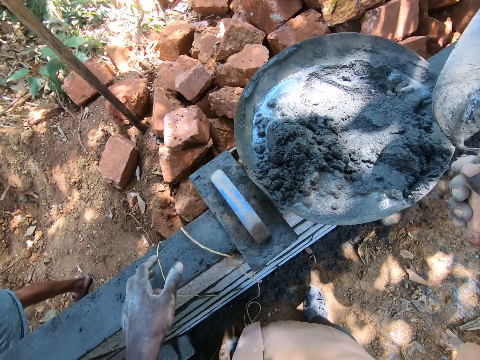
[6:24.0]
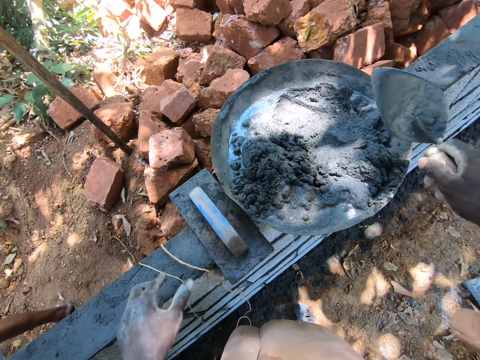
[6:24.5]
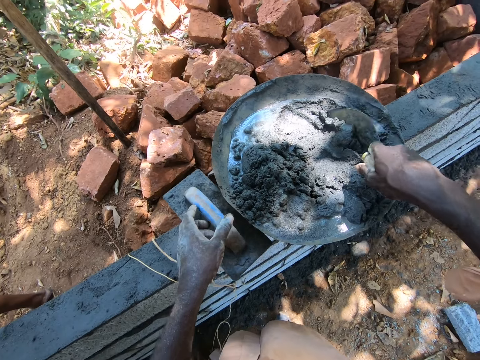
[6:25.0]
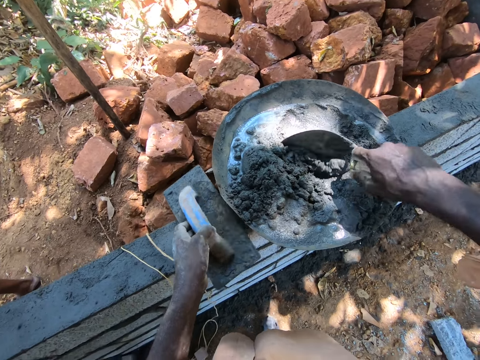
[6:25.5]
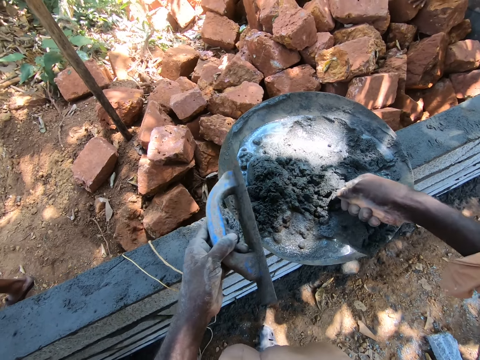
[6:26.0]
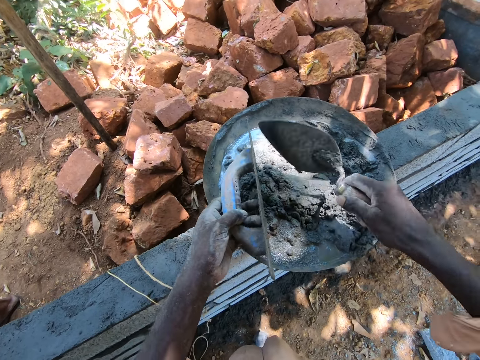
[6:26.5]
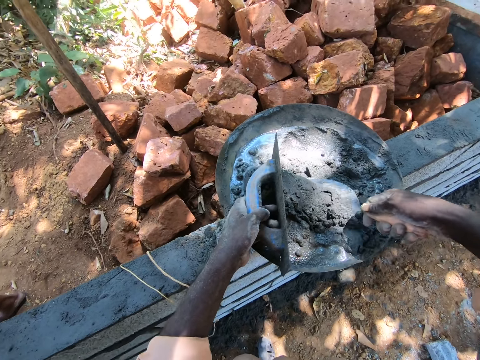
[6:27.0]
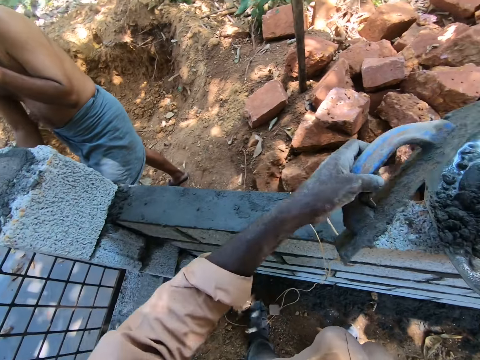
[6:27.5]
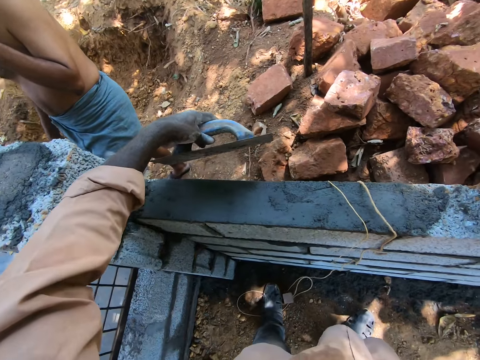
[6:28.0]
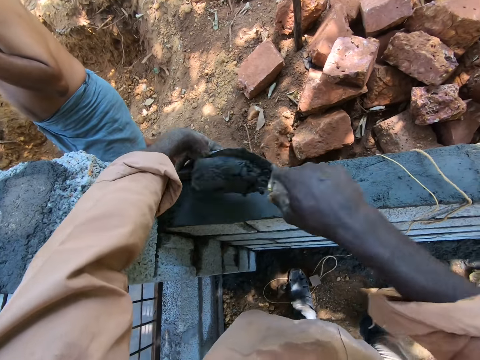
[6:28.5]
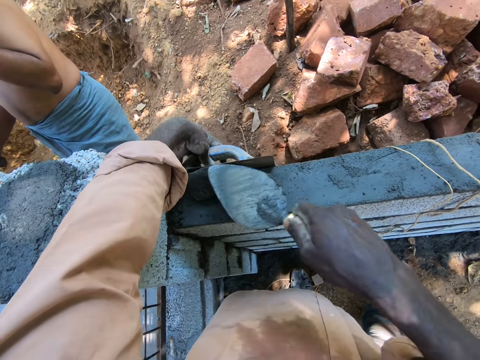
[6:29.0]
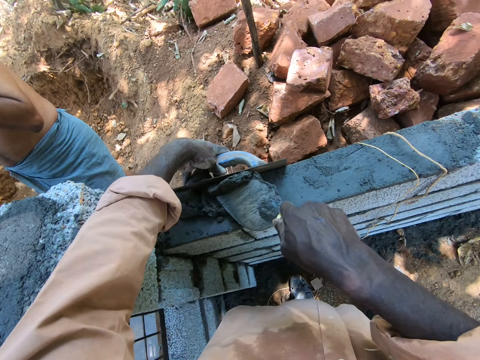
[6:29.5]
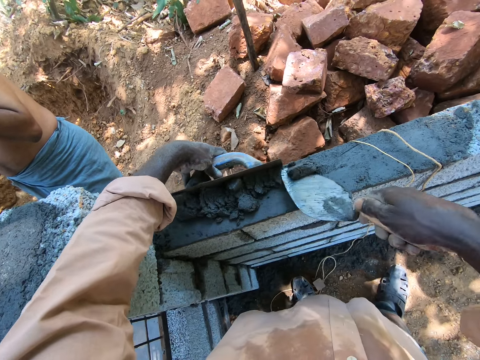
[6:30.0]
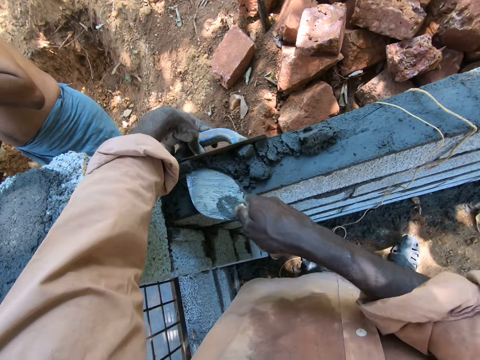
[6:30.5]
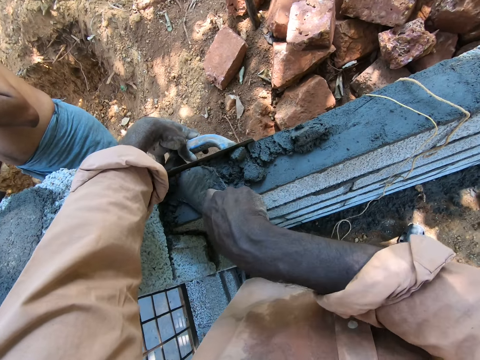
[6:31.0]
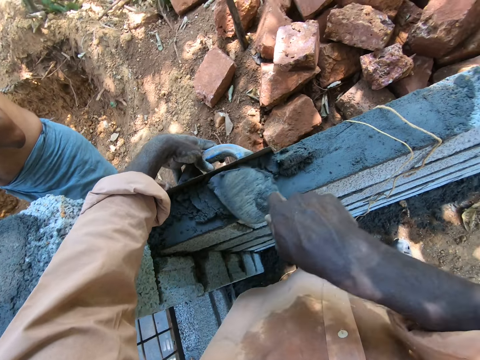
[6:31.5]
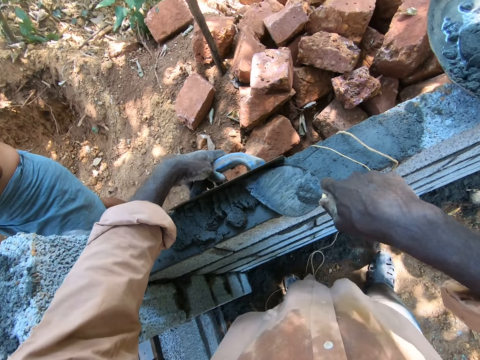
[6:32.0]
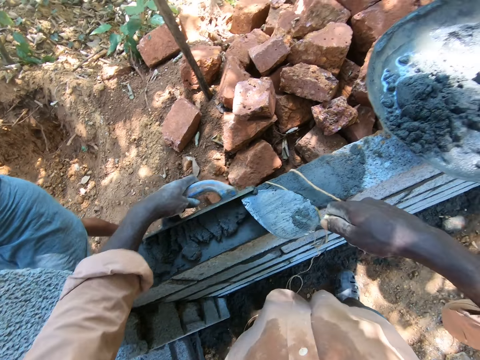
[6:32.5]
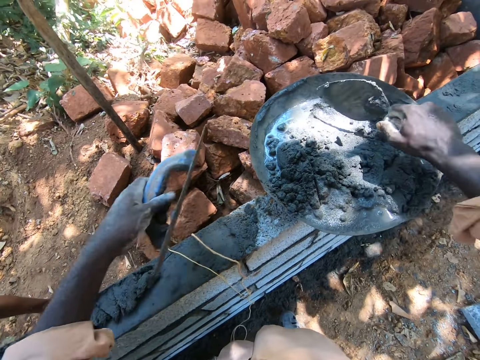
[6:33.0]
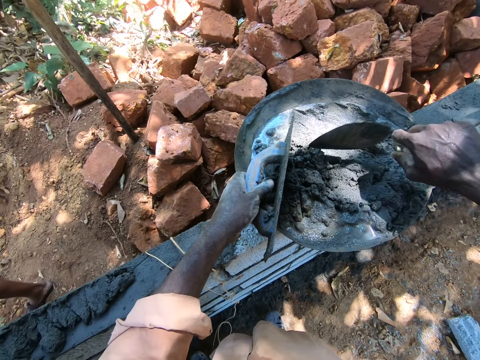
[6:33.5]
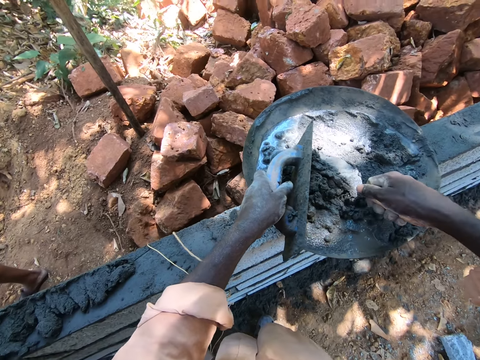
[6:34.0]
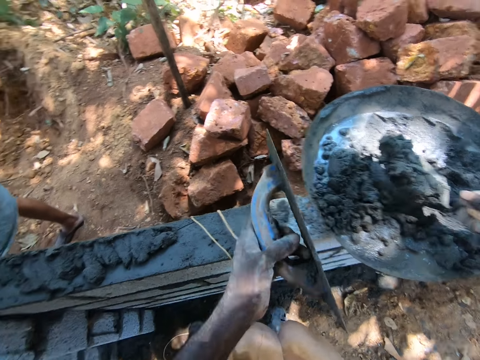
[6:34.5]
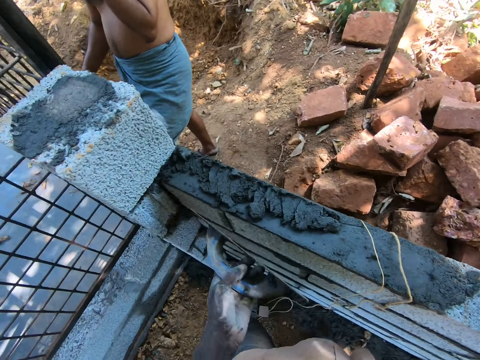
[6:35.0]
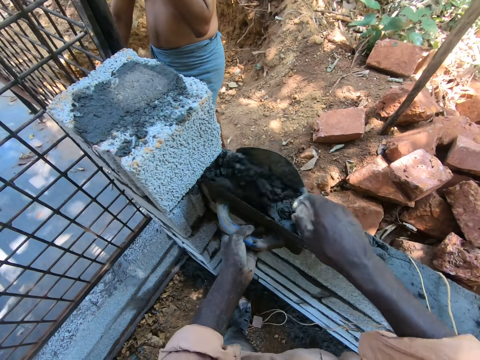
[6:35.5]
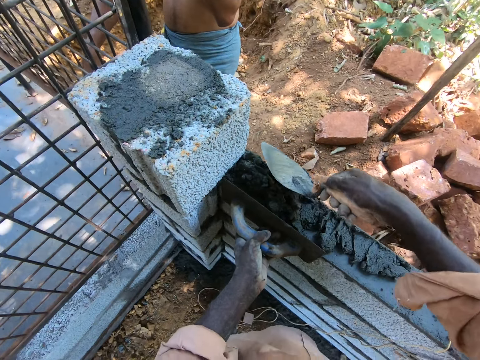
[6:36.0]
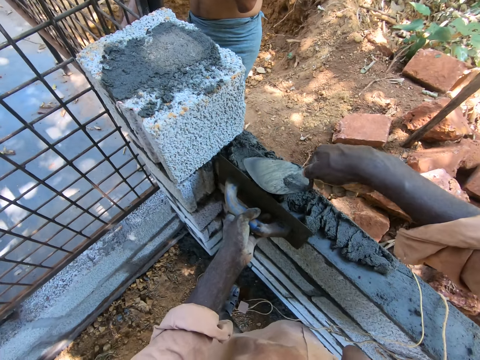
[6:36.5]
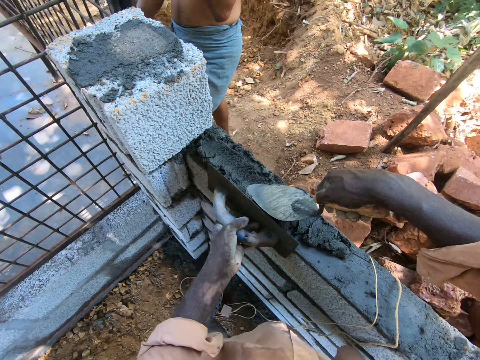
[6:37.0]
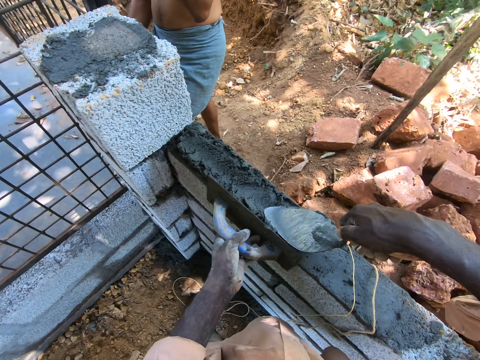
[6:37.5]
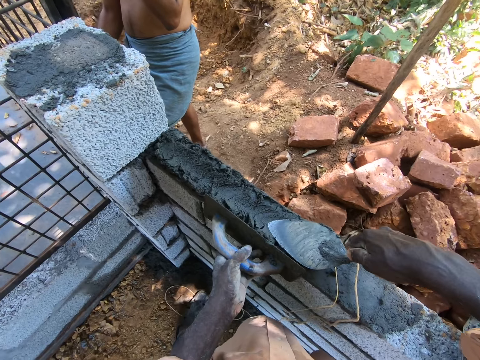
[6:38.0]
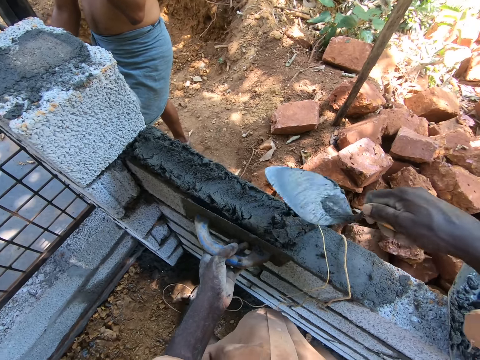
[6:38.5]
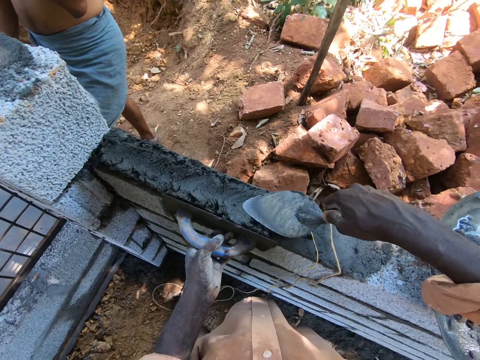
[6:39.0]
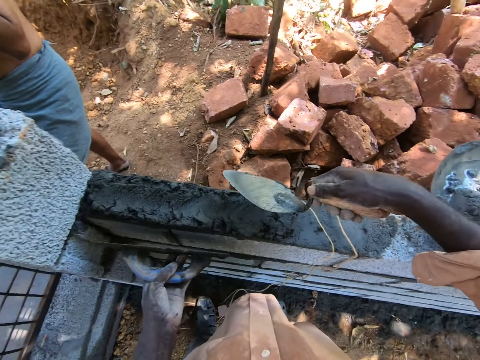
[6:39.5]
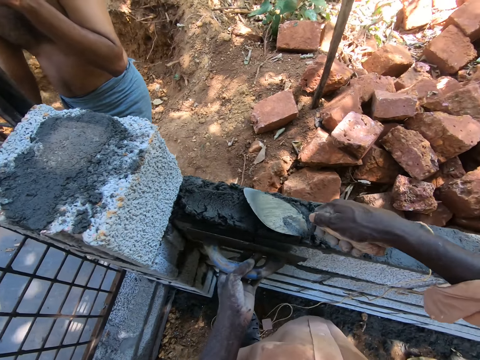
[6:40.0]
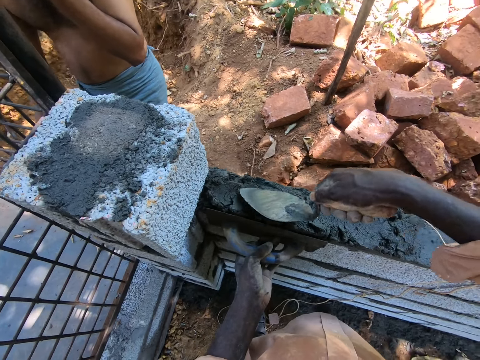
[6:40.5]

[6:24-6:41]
The camera wearer scoops cement from the basin with the scraper. They pour the cement back on the basin. They scoop the cement with a scooper. They pour the cement on the building stones. They spread the cement on the building blocks. They scoop the cement from the basin. They pour the cement on the building stones. They spread the cement on the stones.

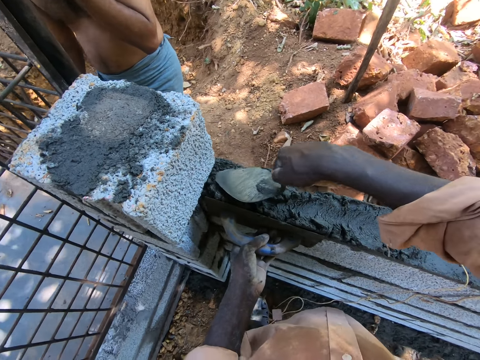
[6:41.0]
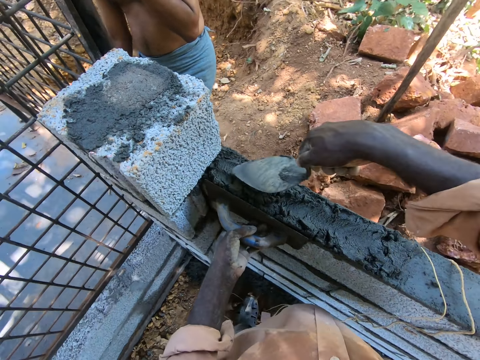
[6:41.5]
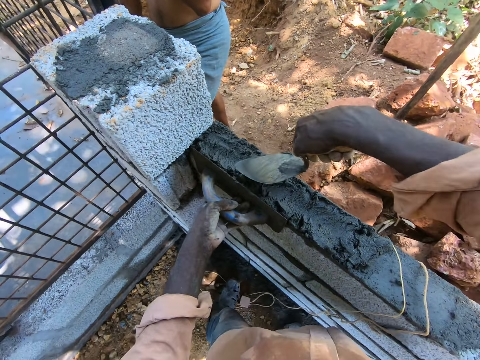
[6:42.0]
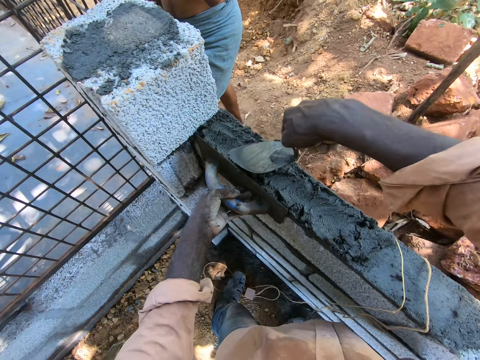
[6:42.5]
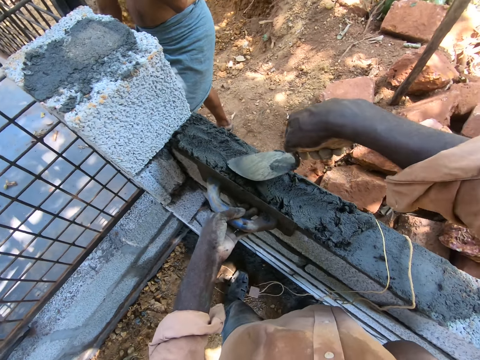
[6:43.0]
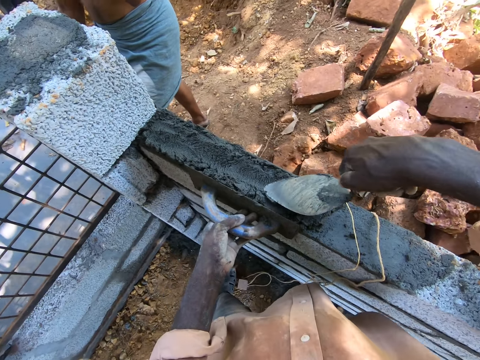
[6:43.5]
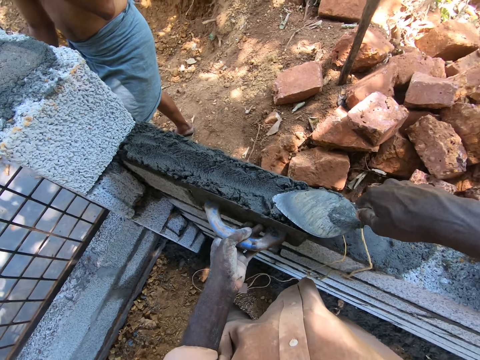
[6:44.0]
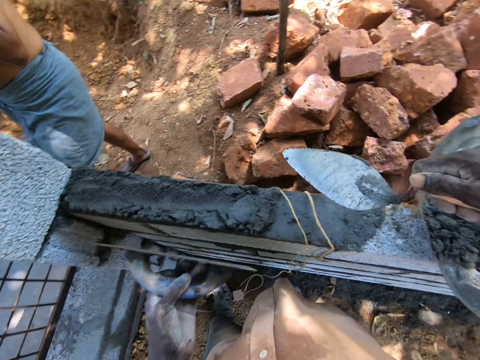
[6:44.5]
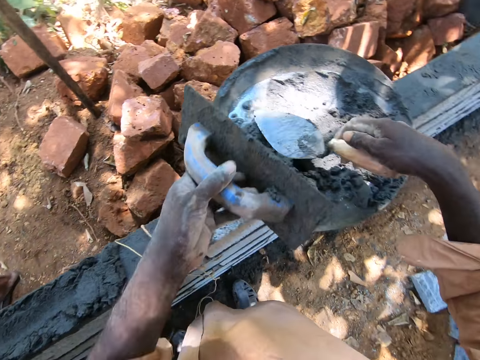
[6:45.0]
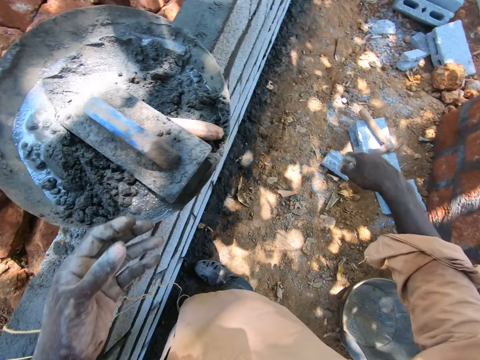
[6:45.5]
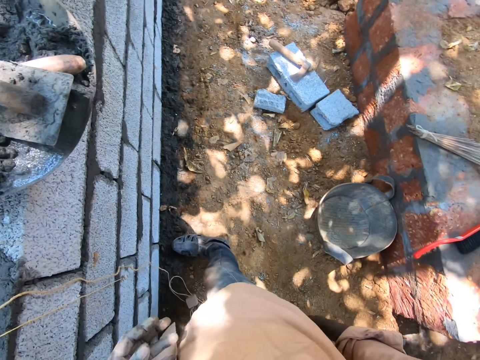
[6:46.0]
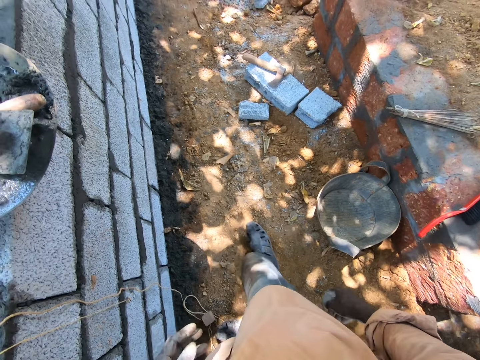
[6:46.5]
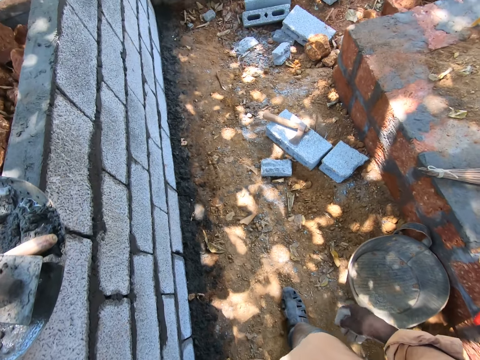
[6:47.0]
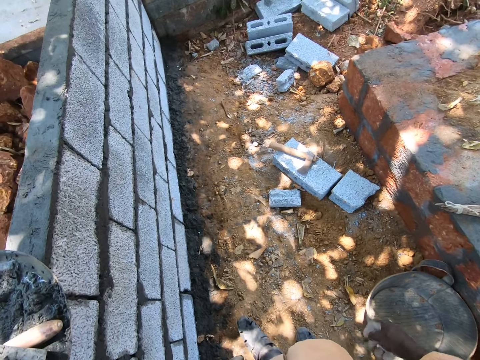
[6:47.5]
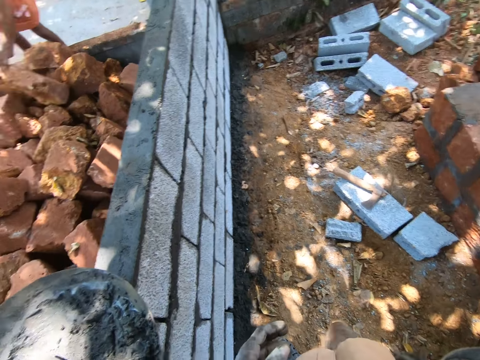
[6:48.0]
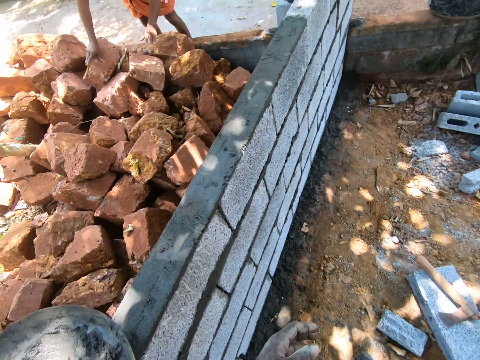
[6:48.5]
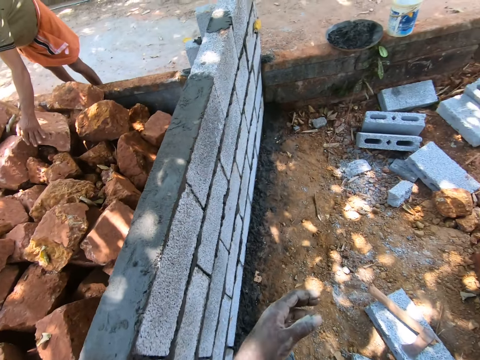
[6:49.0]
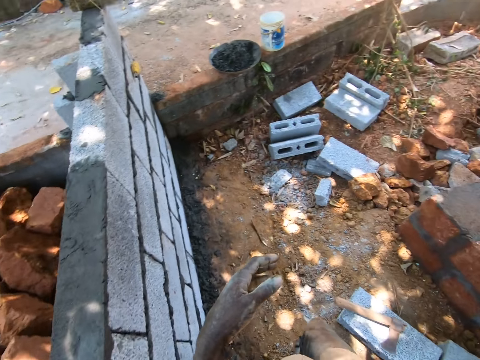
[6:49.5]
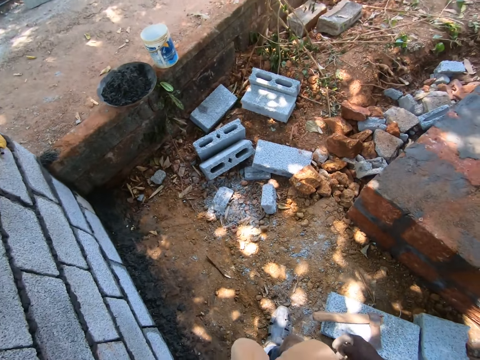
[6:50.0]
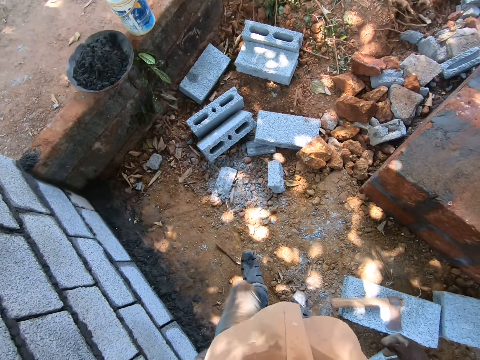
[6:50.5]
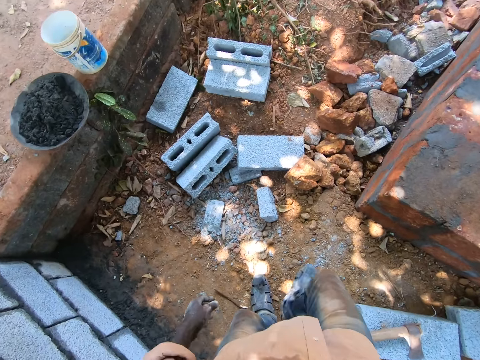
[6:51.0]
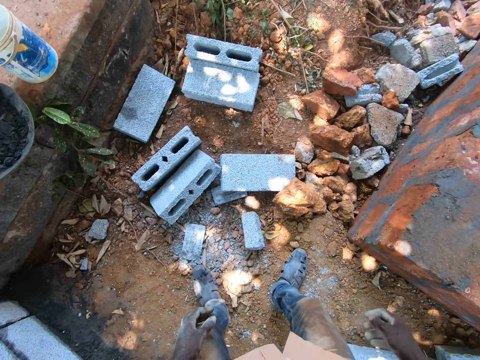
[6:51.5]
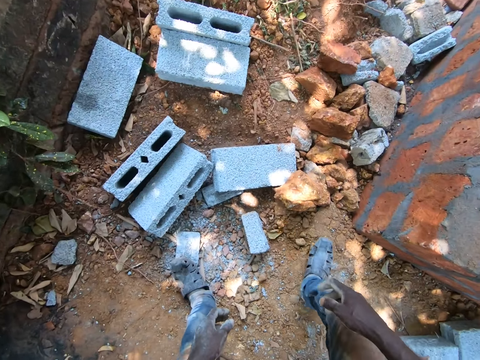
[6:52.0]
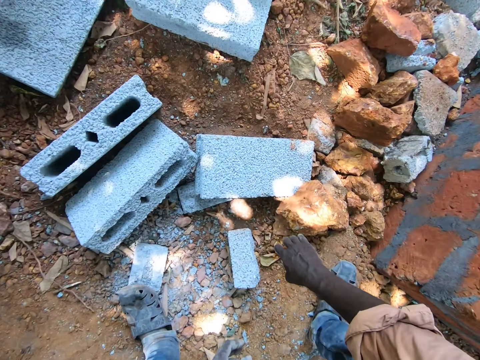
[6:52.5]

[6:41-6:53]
The camera wearer puts the trowel and wooden float in the basin. They walk around the construction site.
